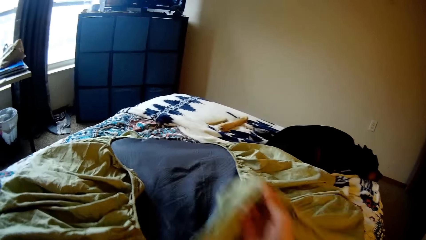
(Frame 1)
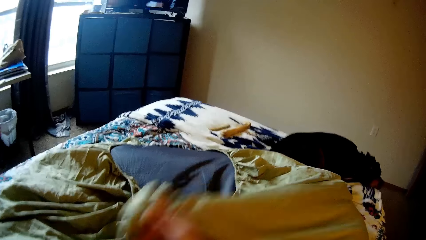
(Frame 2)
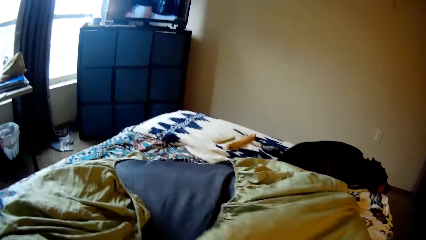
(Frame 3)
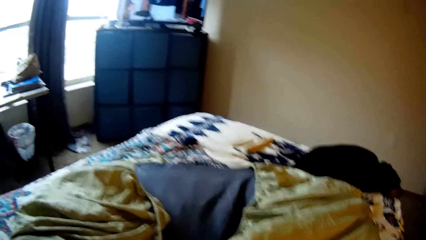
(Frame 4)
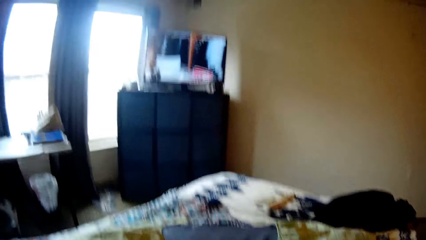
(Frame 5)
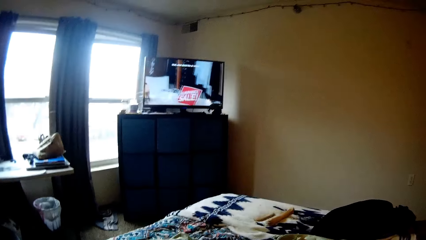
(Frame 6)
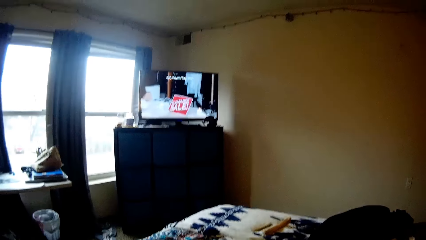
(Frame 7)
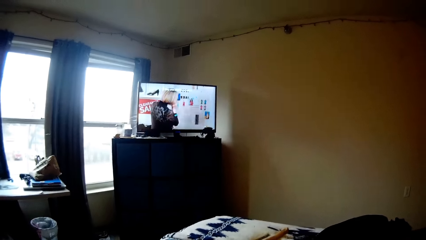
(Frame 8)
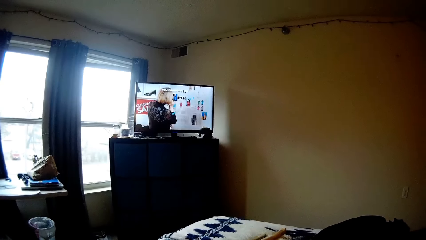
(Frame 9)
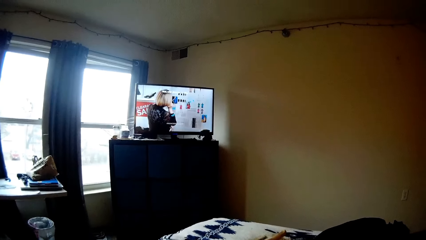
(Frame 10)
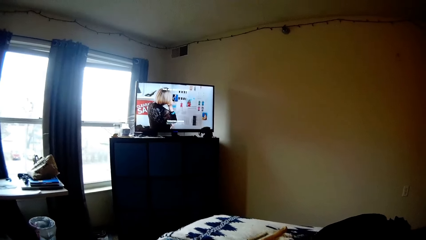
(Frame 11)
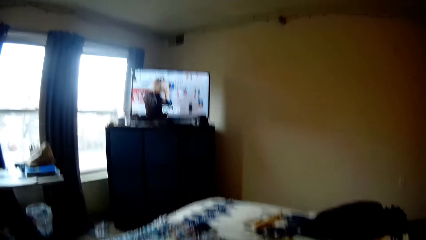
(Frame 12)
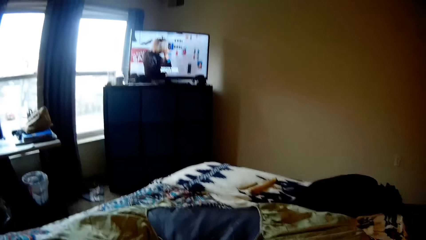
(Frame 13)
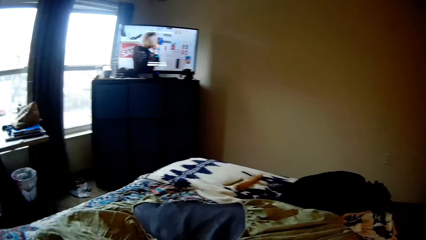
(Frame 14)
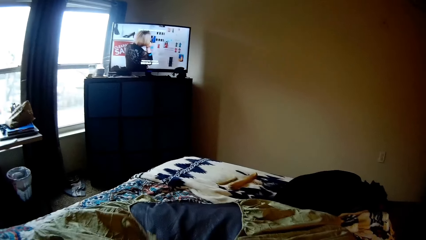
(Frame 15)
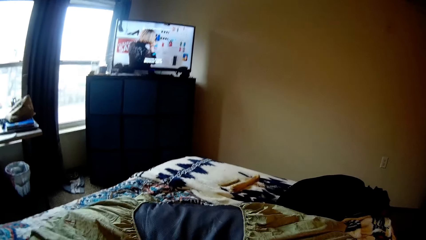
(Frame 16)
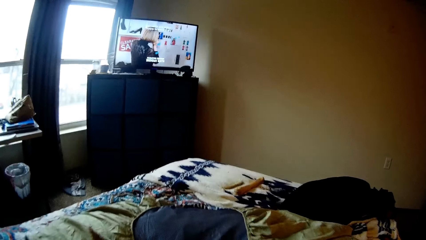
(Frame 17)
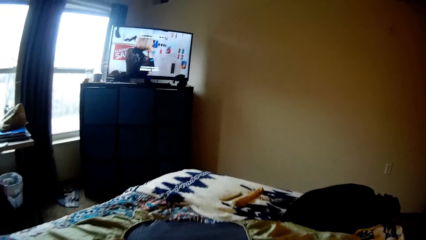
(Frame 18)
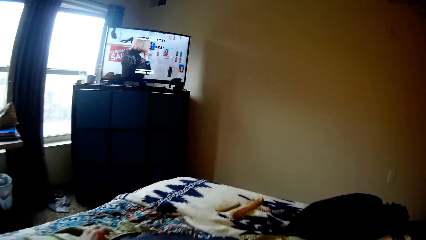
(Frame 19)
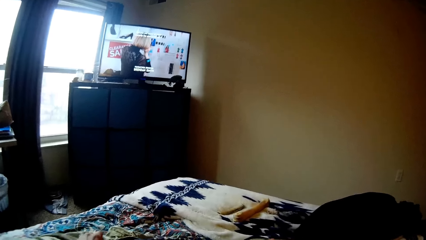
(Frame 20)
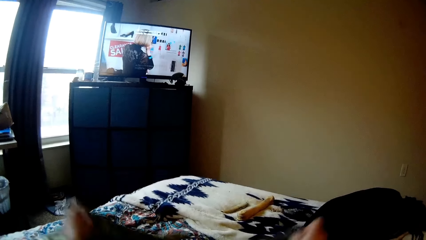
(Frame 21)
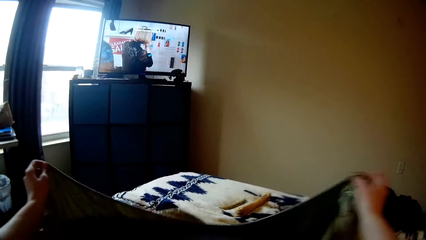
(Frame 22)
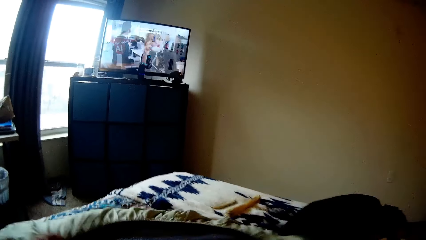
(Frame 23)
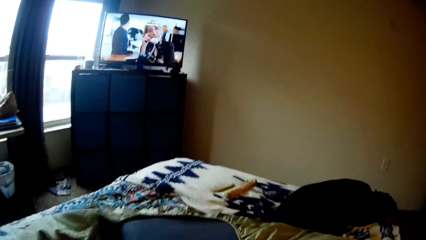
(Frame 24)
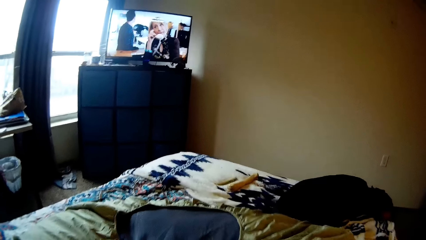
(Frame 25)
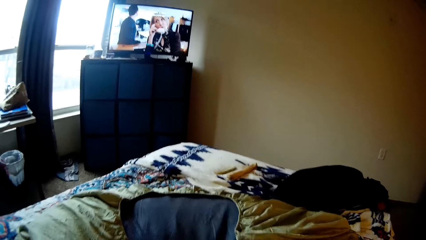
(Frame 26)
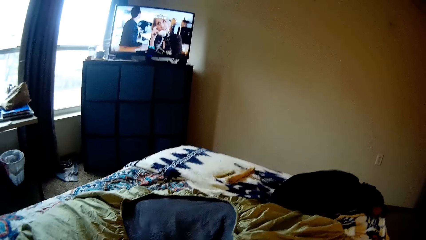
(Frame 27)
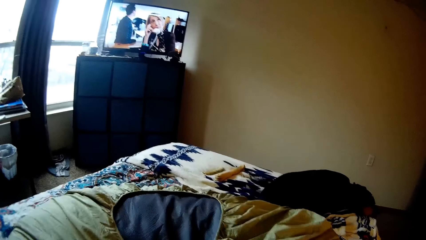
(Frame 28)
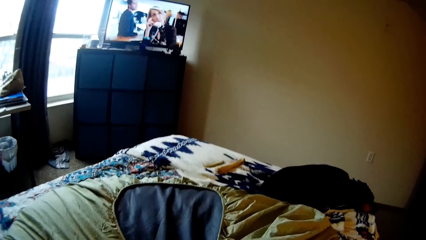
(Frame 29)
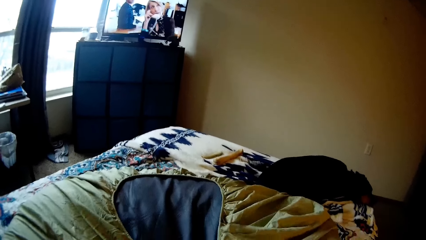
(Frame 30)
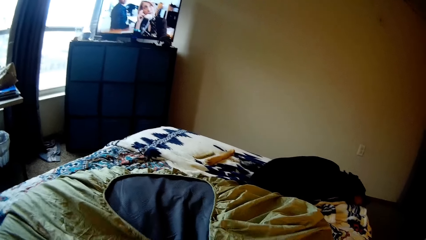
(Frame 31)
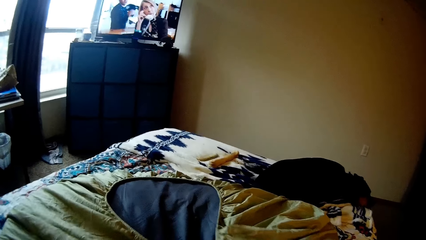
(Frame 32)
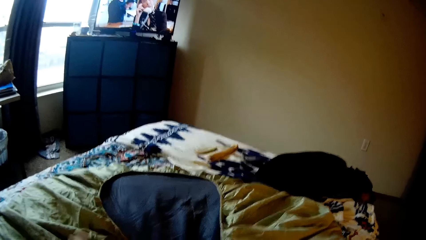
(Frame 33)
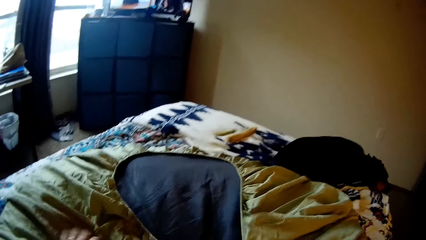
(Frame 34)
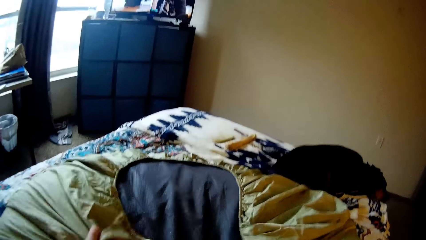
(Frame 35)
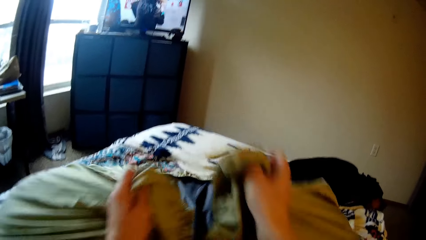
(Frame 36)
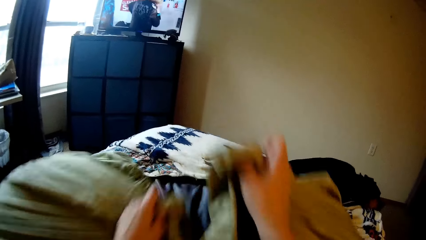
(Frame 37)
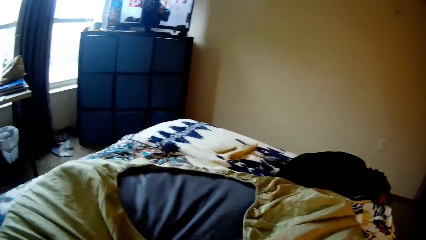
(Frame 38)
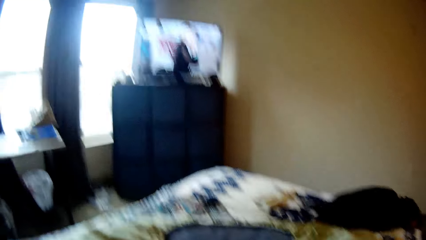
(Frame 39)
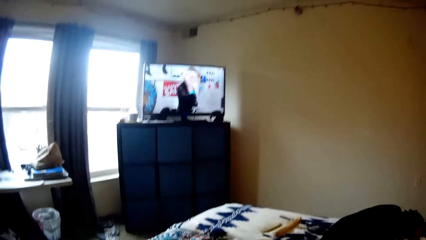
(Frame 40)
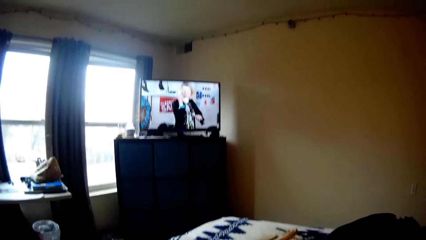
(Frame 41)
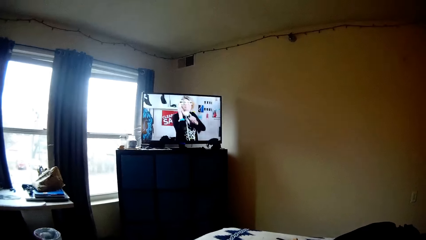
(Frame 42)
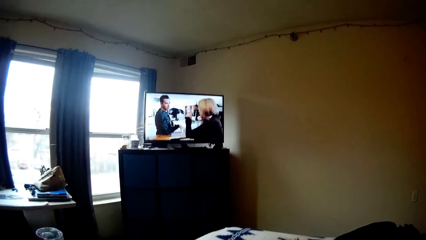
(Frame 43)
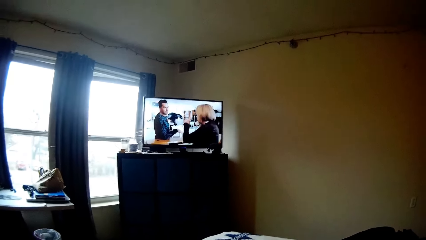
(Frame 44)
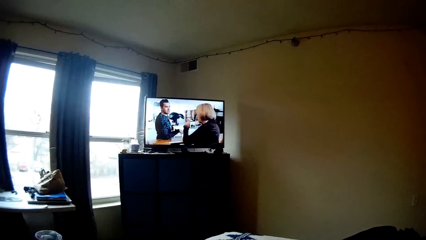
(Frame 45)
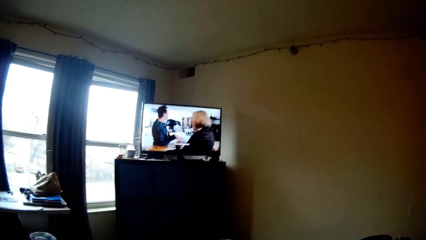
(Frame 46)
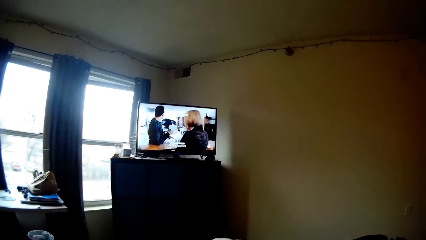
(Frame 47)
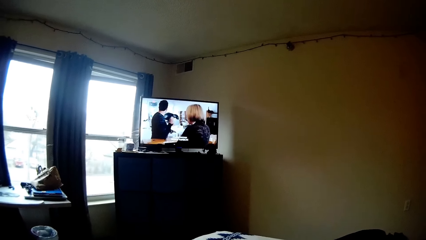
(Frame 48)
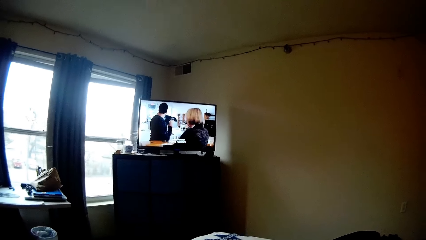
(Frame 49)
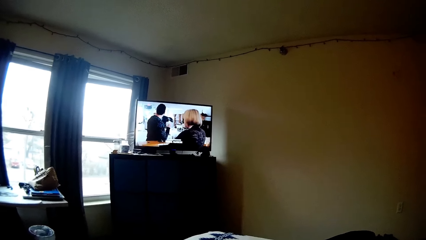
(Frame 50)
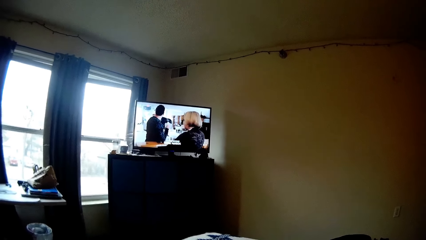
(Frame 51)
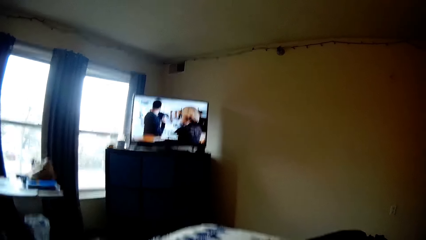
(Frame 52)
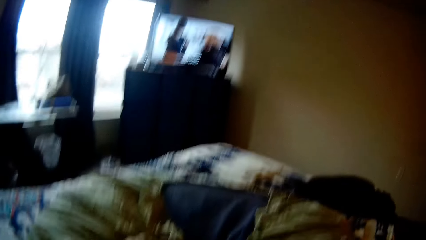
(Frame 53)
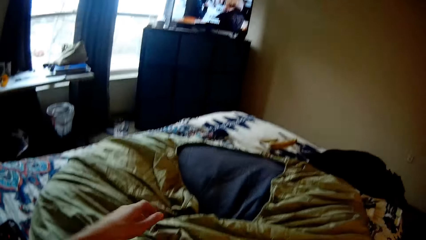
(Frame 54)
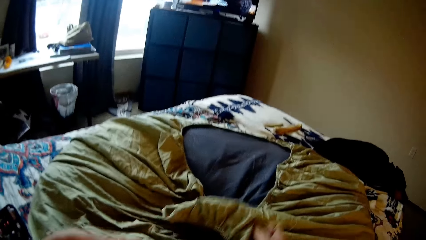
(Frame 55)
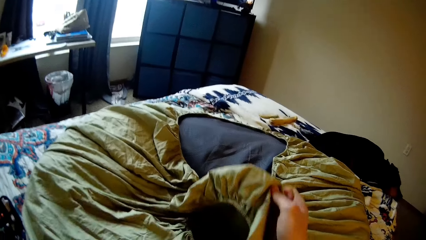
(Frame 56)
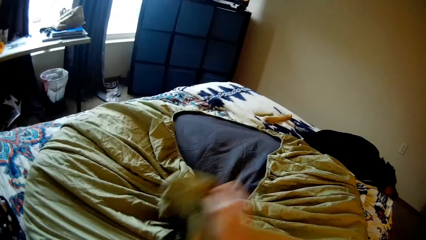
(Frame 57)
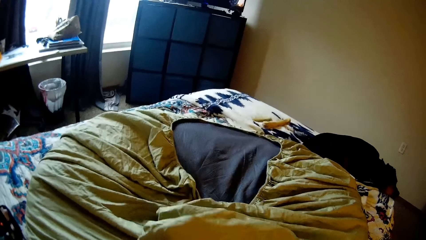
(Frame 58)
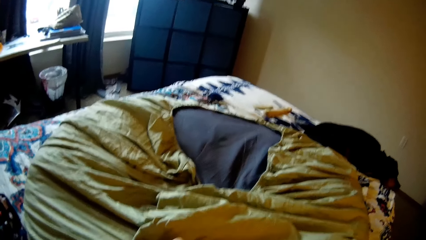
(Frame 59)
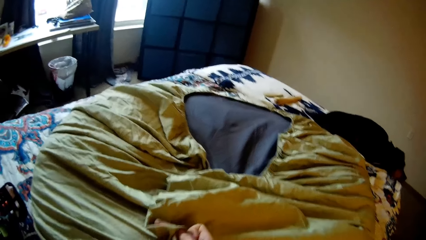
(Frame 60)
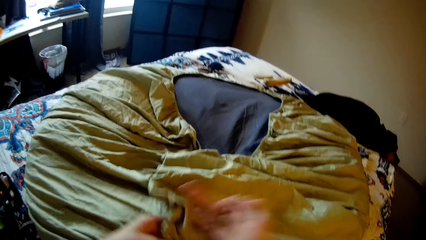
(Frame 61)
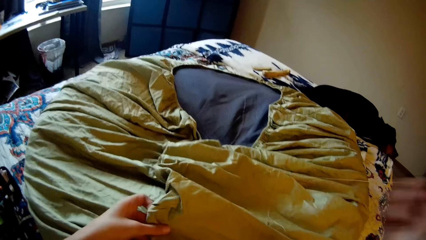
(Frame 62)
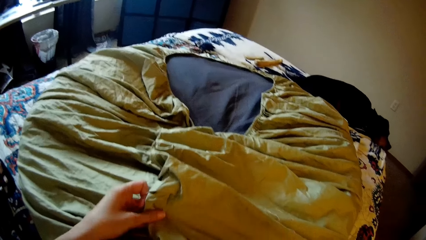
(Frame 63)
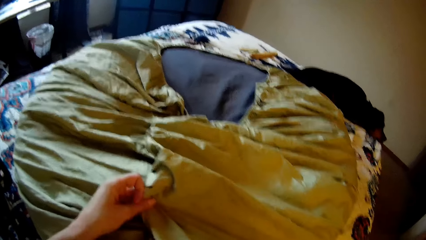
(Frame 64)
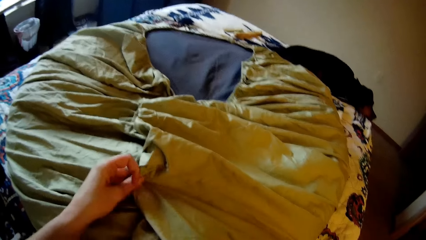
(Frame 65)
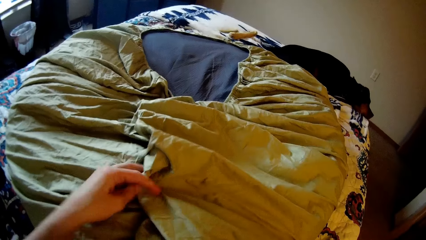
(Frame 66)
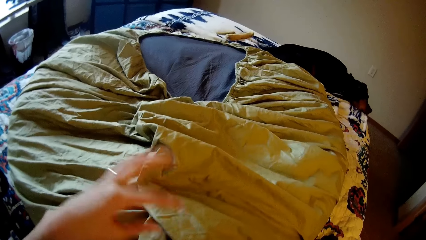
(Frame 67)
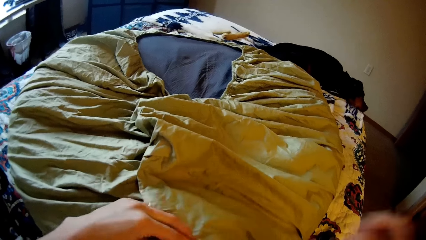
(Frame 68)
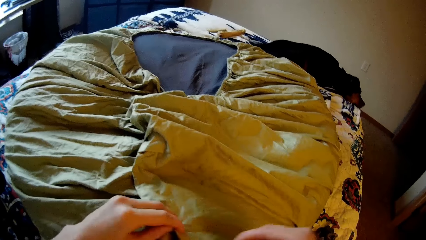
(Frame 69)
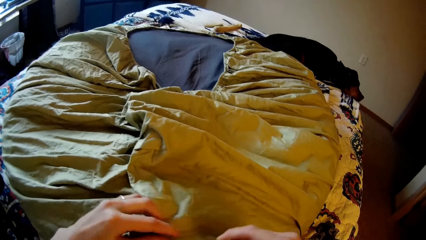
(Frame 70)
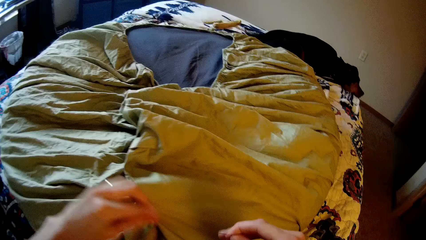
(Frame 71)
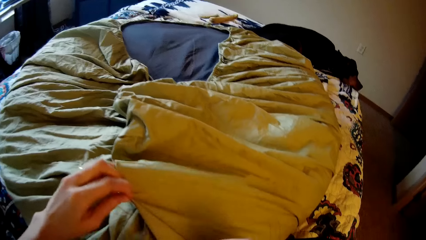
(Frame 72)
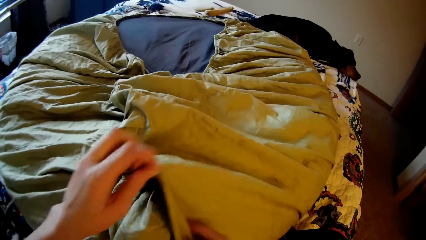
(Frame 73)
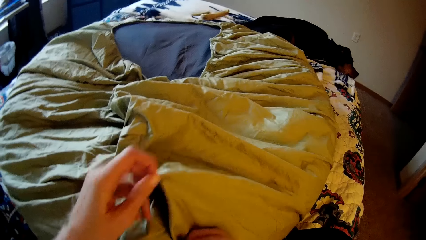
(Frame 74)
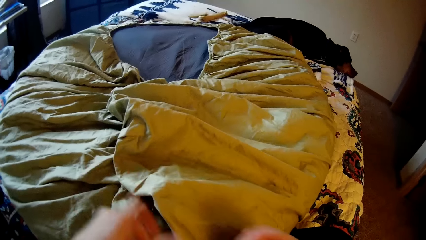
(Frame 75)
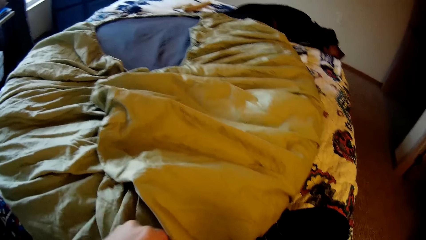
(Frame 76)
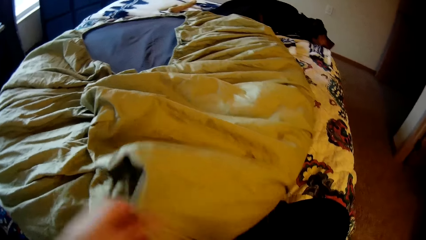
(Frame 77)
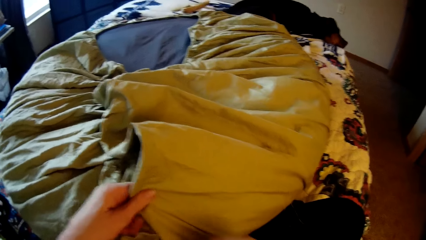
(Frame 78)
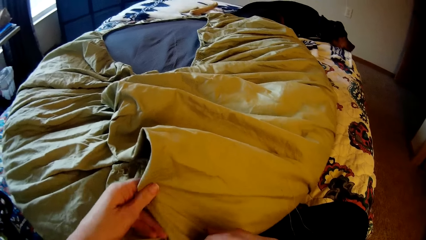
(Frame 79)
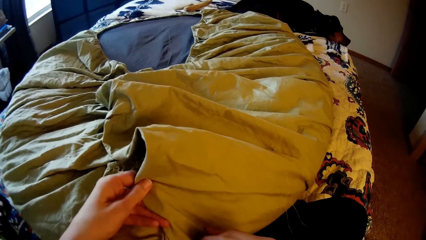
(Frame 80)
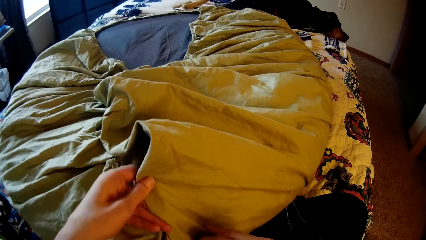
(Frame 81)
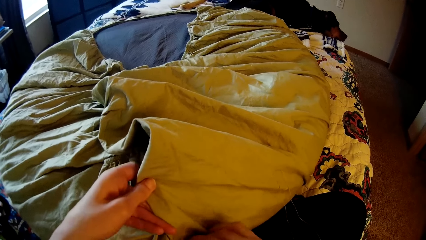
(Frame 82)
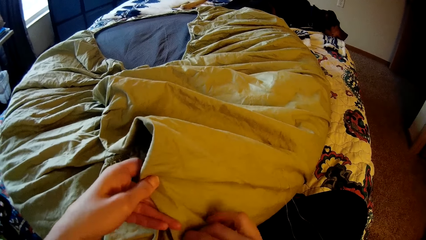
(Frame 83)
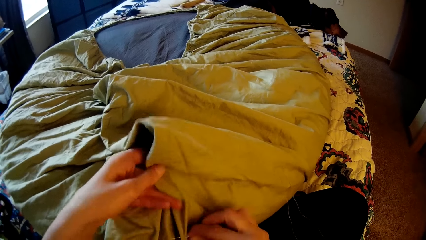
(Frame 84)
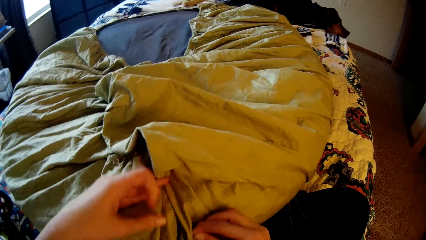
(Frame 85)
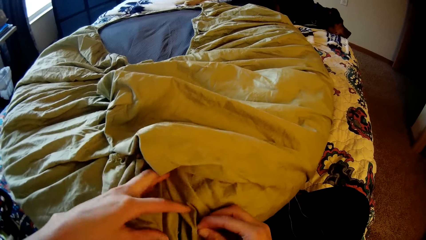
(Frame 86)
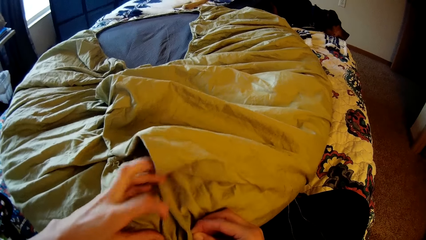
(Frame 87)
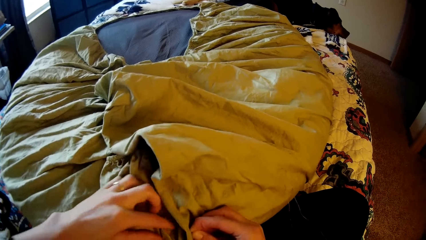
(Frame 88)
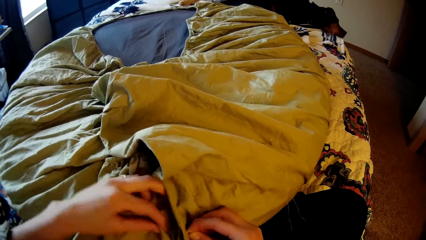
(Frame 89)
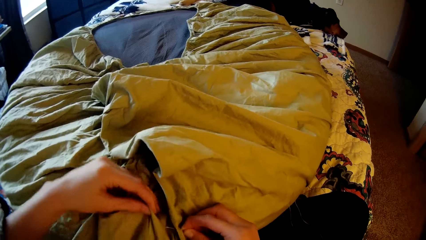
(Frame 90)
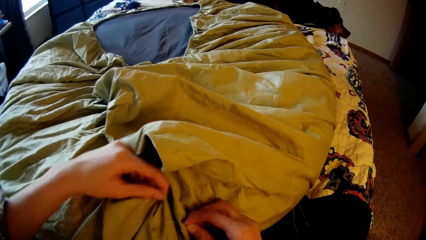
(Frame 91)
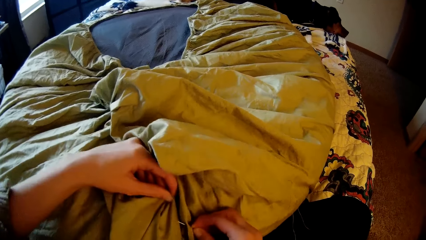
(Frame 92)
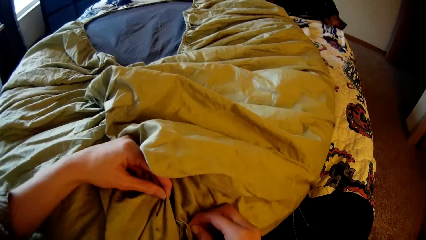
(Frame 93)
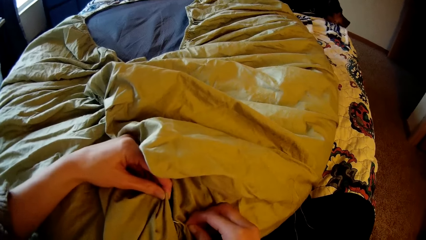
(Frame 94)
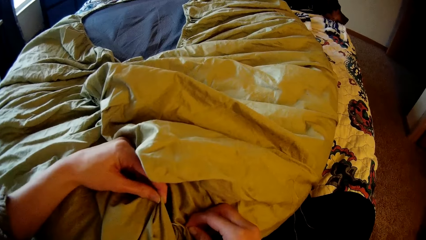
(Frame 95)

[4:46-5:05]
The camera wearer looks up at the television. She adjusts the bean bag with her hands. She strengthens the bedsheet. She looks at the television. She adjusts the bean bag with her hands. She moves her right hand away from the bean bag. She adjusts the bean bag with her left hand. She sews the bean bag with the needle and thread in her right hand.
